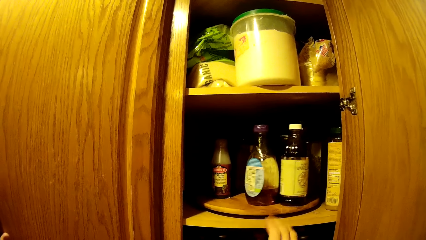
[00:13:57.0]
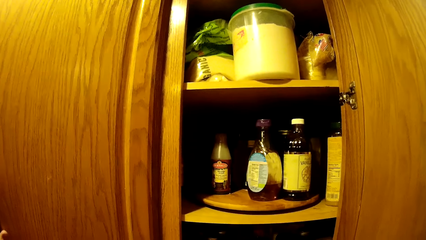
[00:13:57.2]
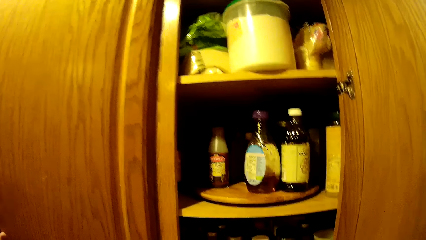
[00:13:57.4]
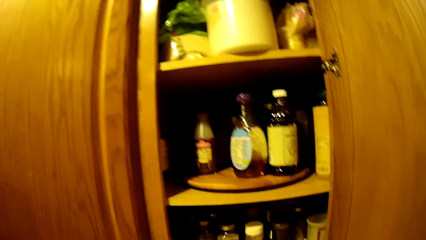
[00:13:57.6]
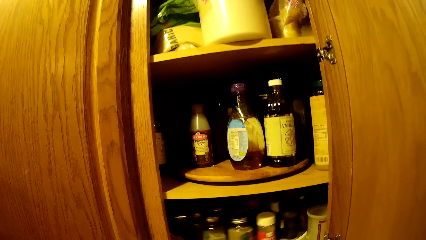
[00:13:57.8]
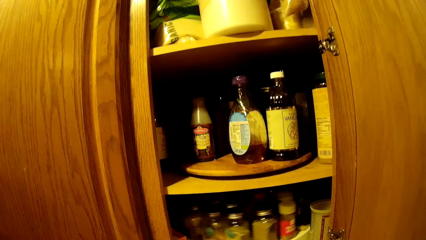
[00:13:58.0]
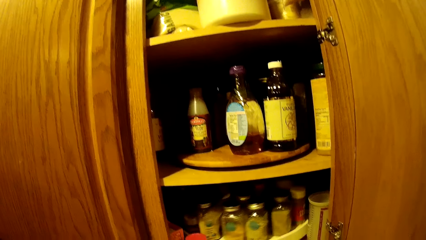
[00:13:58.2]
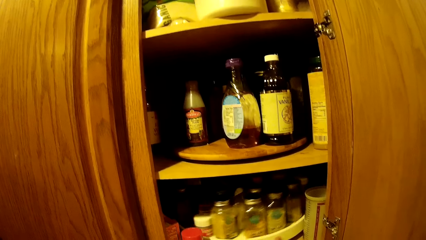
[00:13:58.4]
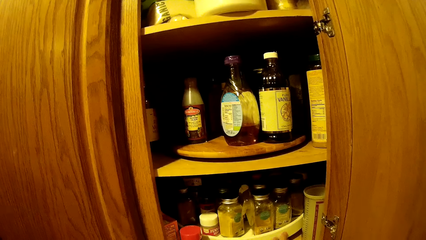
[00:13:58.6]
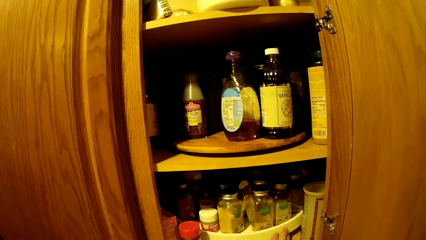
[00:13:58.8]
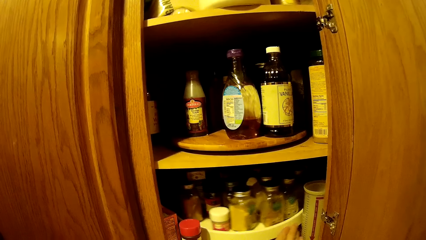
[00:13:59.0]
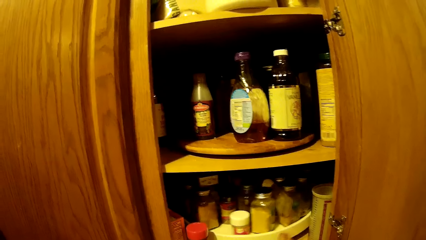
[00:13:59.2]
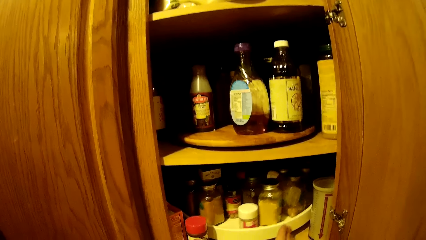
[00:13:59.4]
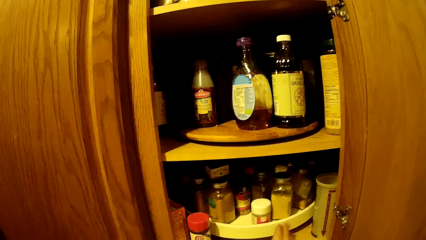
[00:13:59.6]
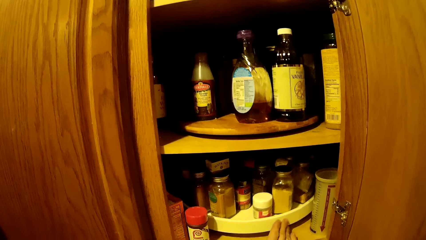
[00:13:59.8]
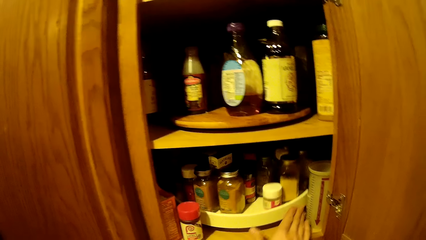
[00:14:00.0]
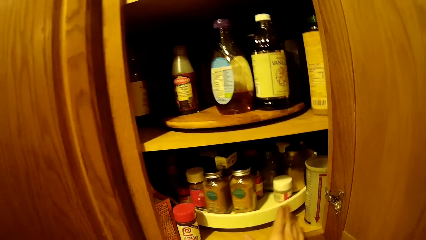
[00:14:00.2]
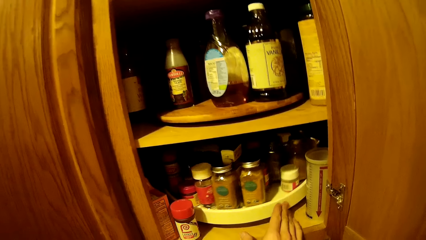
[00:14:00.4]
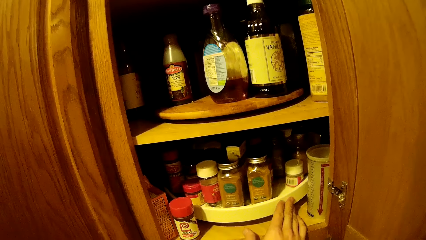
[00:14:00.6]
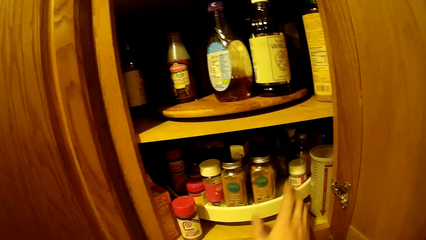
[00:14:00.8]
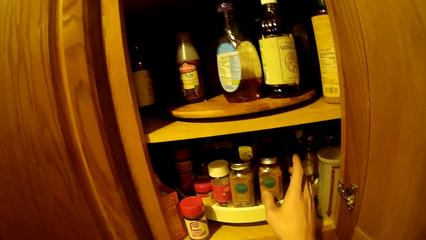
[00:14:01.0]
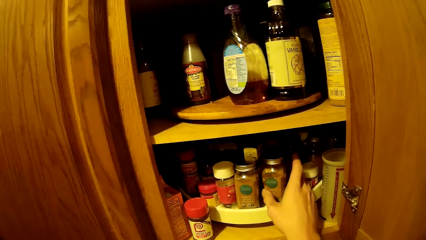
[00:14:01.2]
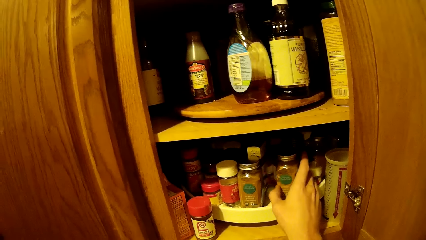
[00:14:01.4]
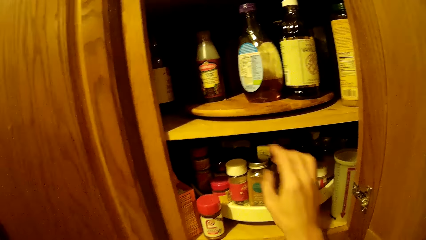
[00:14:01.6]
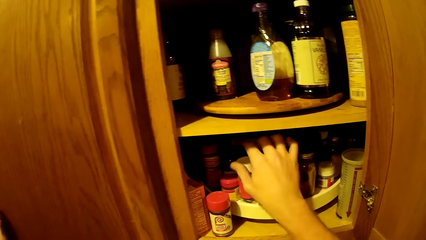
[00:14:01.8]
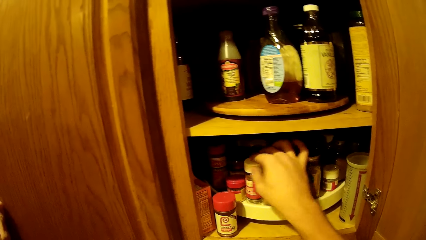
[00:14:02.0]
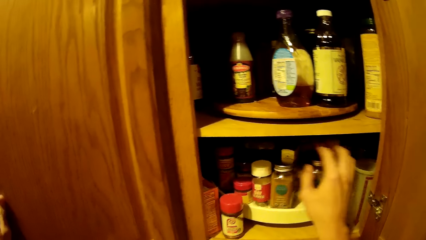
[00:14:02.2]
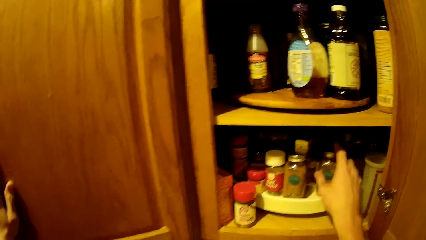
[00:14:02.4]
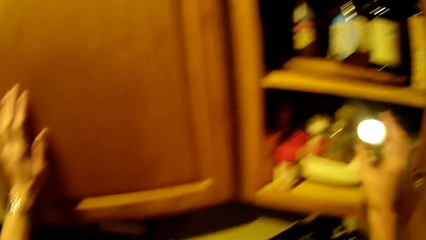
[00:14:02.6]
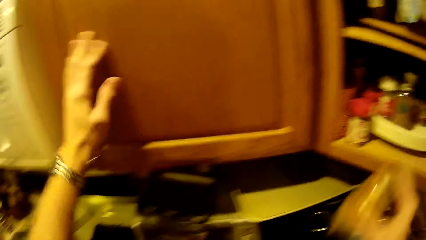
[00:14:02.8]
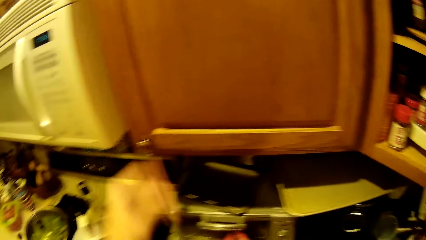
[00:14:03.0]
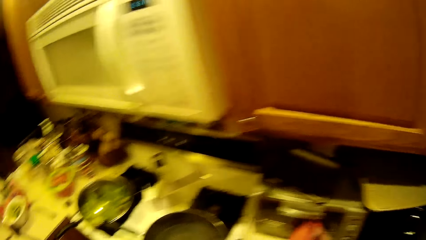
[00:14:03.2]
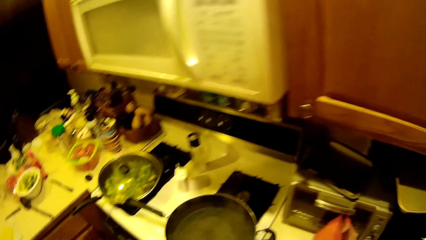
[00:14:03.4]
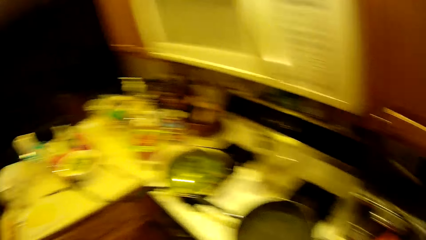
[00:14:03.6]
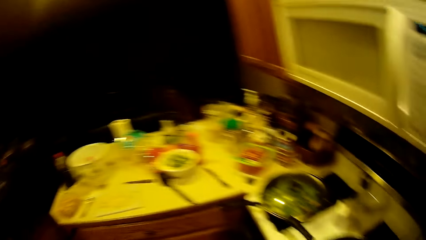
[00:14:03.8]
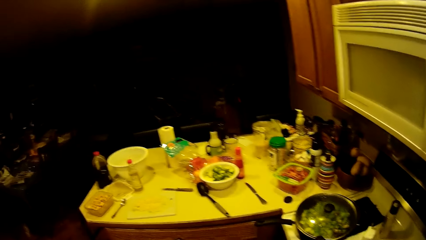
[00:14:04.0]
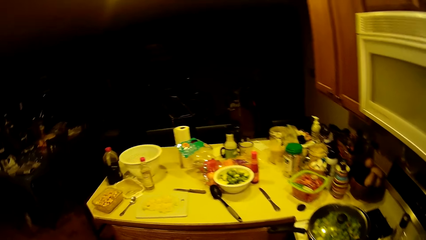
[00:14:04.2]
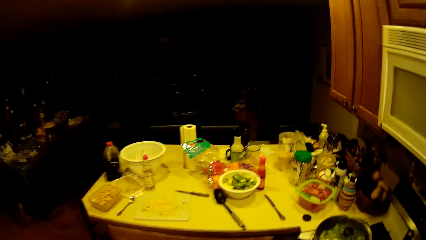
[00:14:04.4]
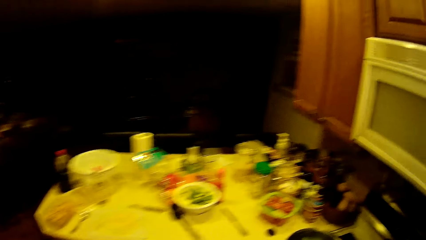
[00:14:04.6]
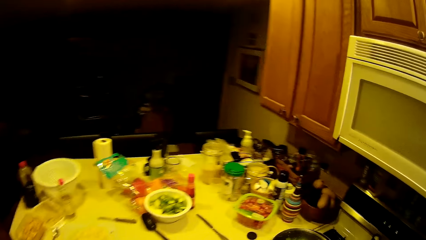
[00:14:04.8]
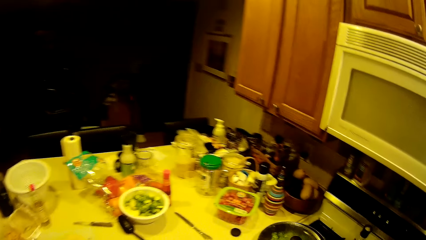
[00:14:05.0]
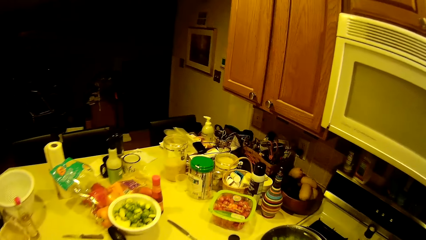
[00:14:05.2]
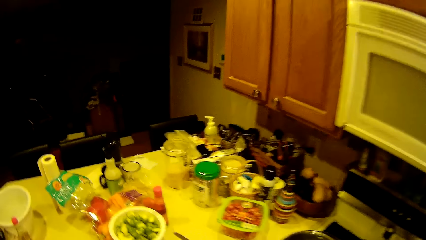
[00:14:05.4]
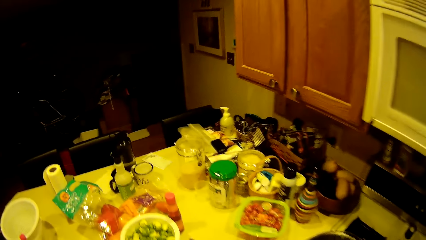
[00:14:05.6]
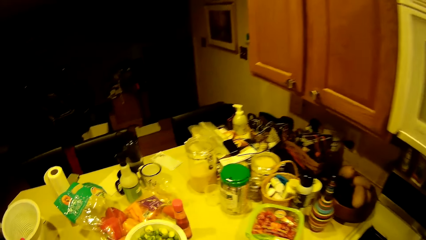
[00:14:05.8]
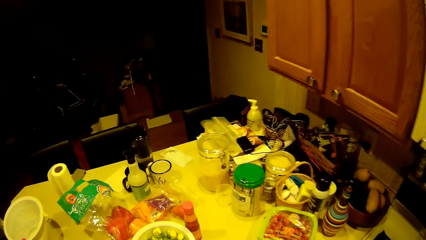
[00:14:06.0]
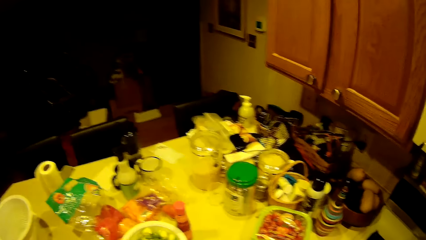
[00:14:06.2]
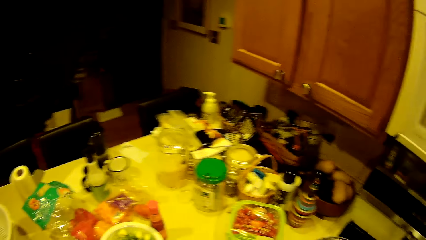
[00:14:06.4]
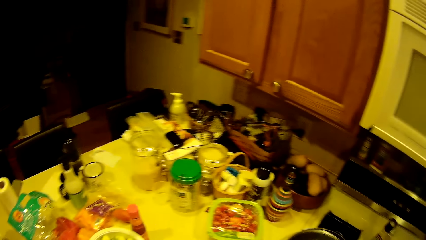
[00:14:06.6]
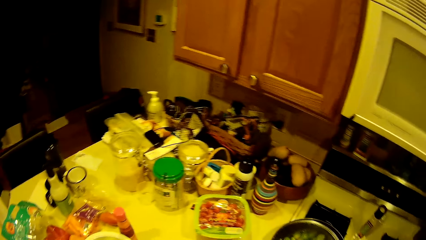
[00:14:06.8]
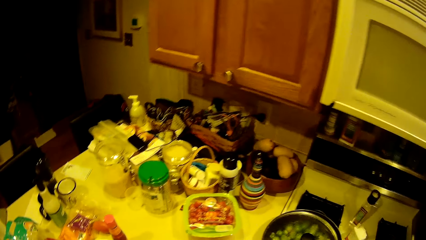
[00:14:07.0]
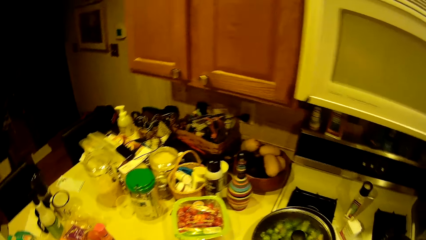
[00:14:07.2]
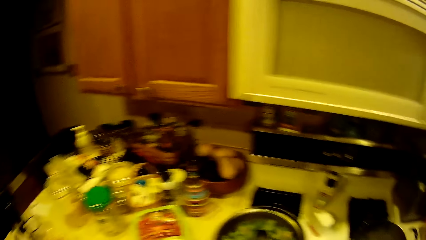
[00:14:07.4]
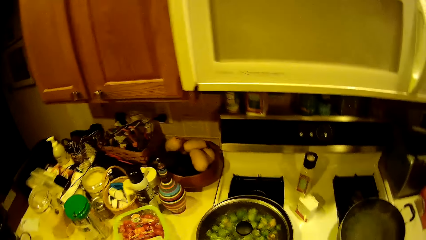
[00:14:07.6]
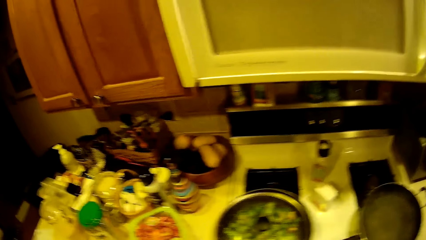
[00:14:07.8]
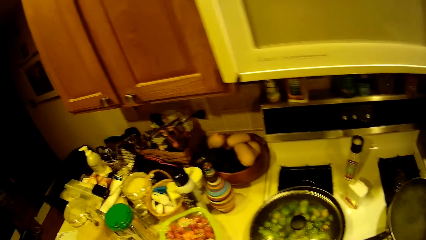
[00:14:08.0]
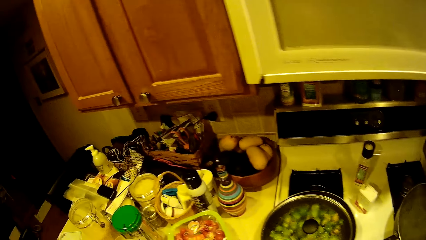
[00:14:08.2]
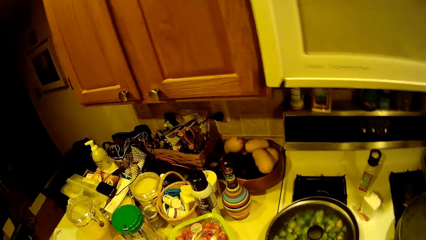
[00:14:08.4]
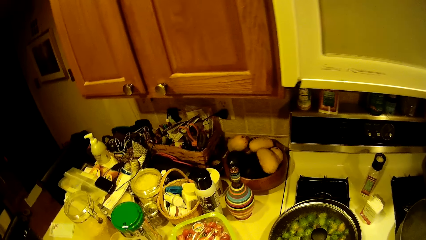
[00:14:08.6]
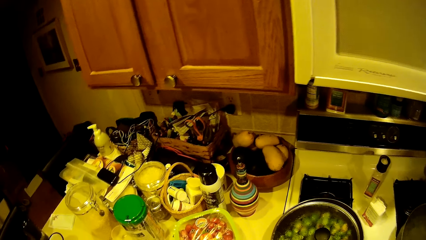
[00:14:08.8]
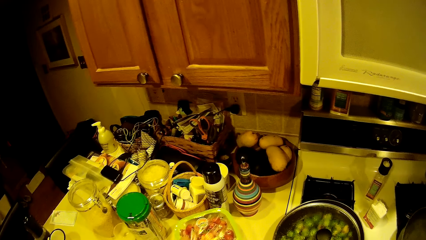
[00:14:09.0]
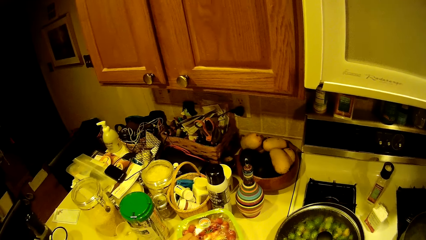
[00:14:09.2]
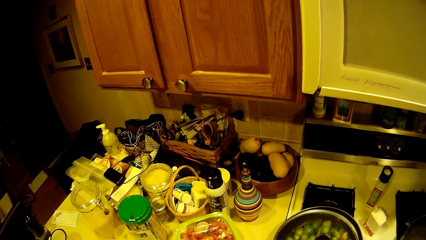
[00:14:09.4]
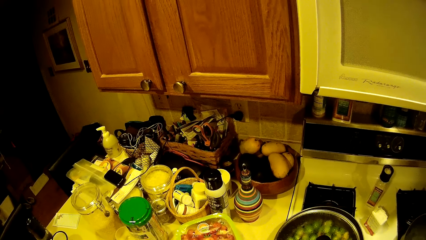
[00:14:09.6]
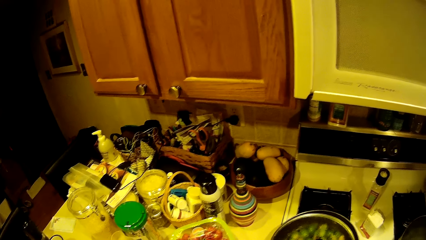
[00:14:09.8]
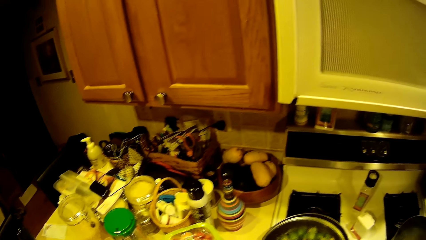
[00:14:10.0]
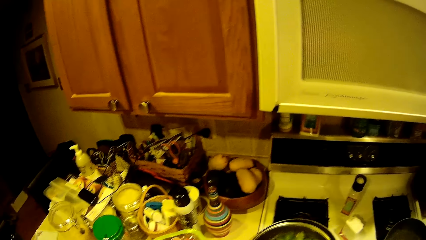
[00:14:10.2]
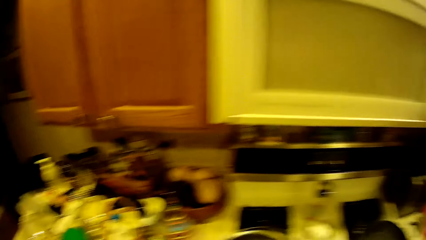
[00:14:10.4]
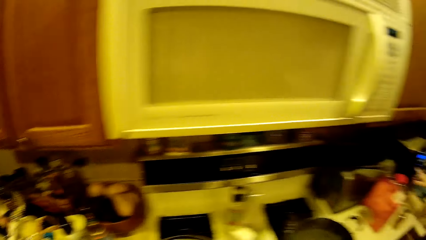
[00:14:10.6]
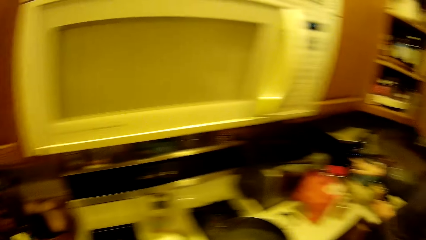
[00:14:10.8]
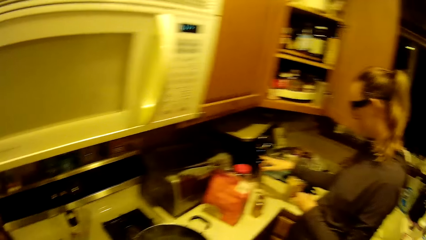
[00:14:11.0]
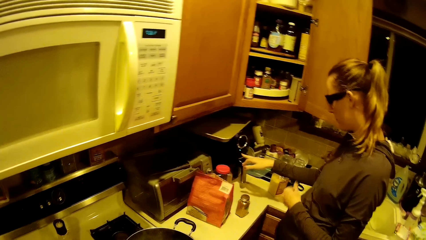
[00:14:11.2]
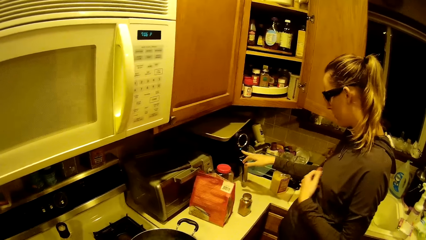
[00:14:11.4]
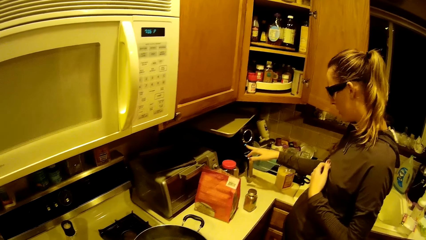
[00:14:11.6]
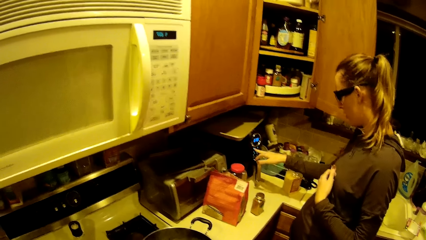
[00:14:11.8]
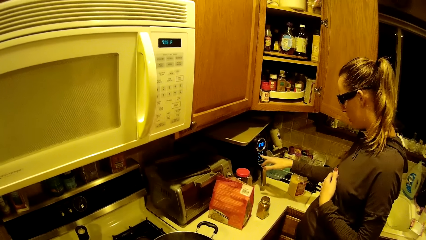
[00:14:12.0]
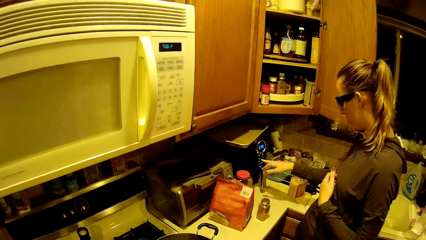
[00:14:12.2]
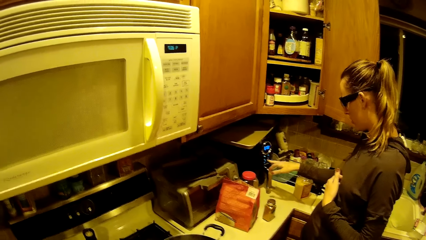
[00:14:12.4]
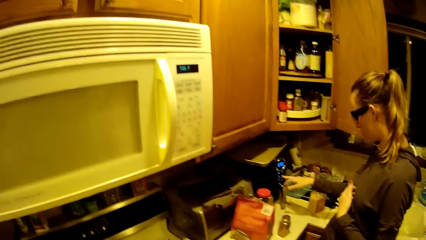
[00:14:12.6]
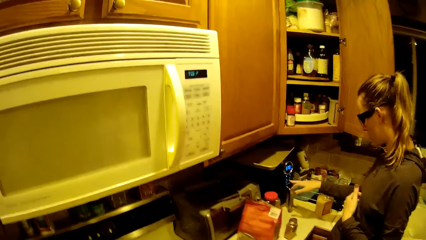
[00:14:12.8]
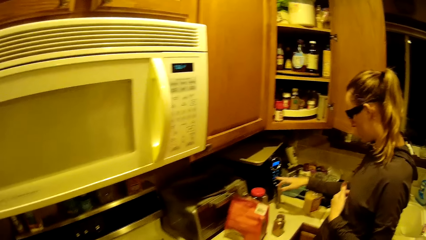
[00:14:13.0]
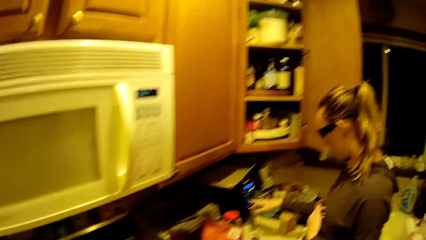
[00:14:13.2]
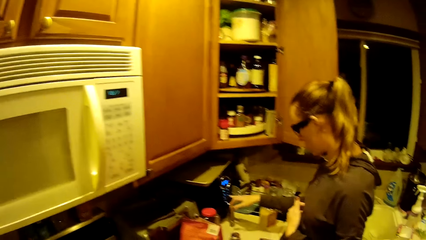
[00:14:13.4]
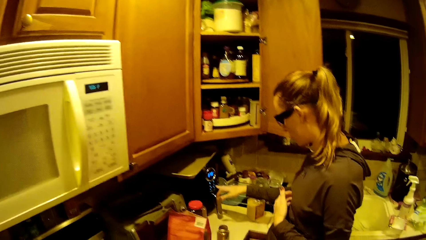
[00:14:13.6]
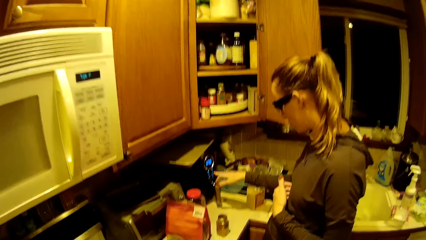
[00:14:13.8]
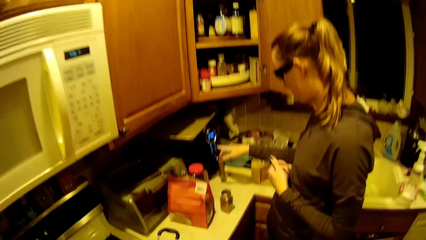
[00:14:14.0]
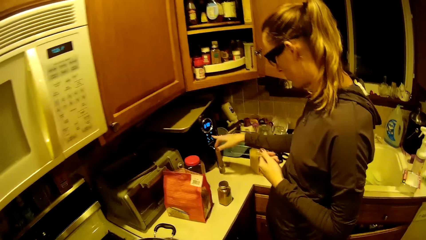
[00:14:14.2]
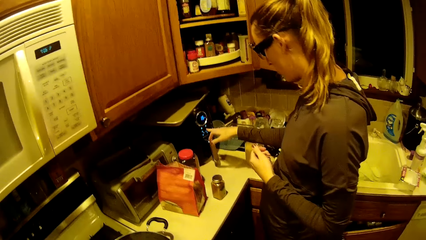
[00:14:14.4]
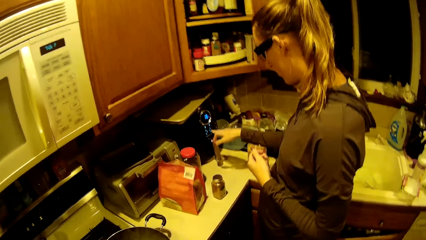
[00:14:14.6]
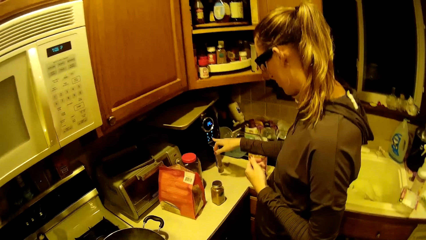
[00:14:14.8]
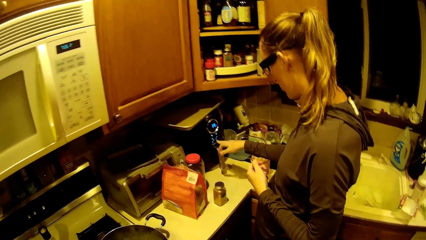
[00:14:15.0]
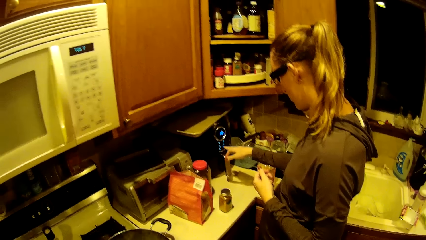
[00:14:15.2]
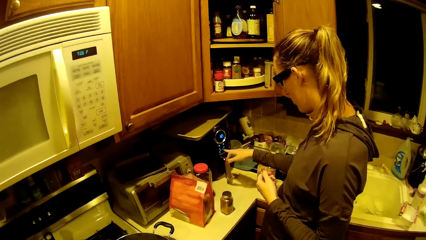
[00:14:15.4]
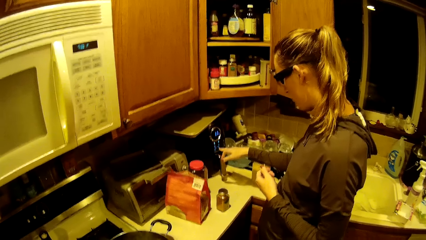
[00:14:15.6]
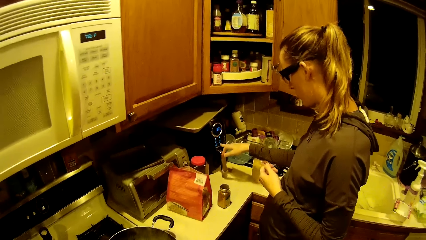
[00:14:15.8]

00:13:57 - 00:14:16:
The camera wearer rolls the tray in the kitchen cabinet. They hold a bottle of ingredient. They take up a container from the kitchen cabinet. A woman turns on the fryer. The camera wearer presses a machine button.
